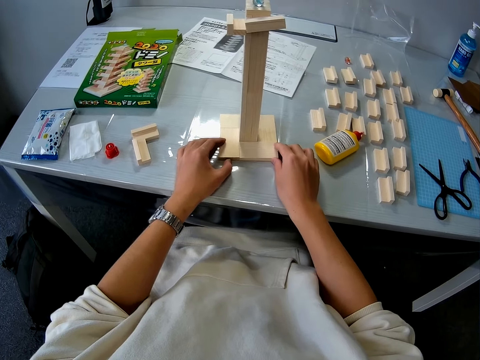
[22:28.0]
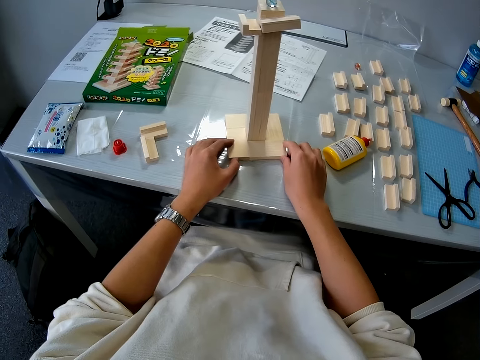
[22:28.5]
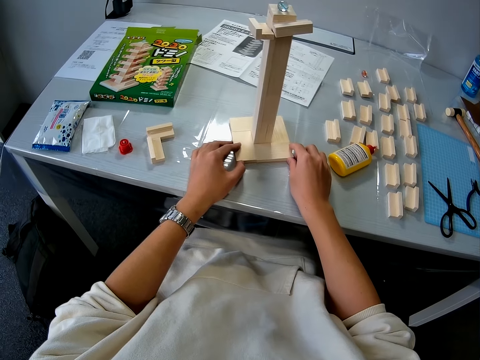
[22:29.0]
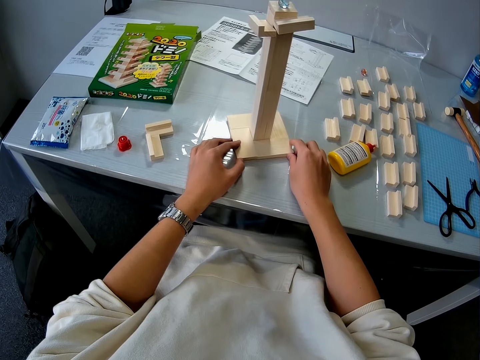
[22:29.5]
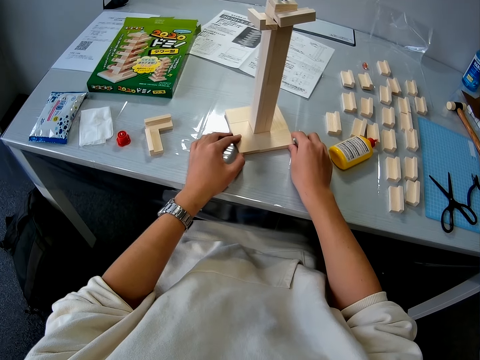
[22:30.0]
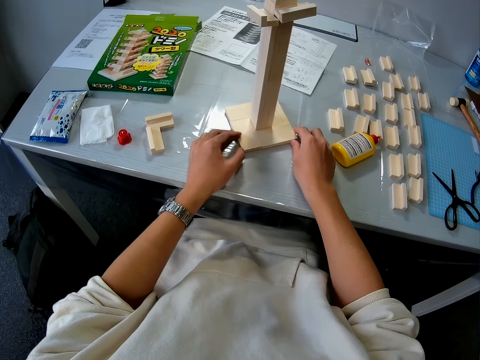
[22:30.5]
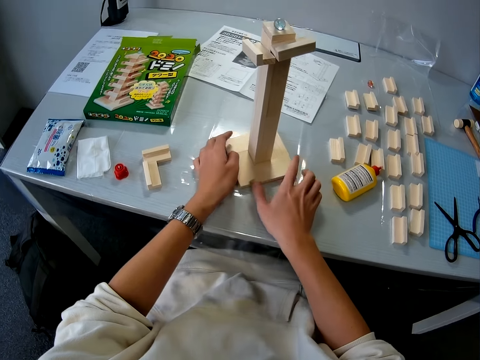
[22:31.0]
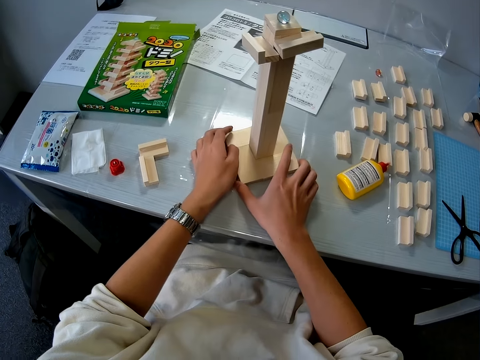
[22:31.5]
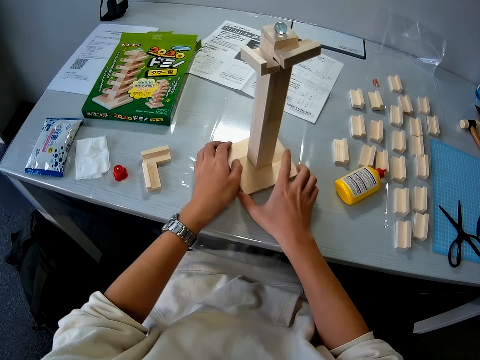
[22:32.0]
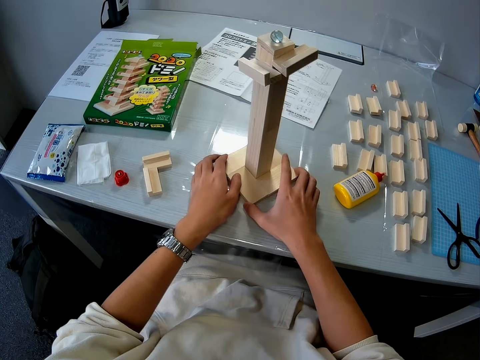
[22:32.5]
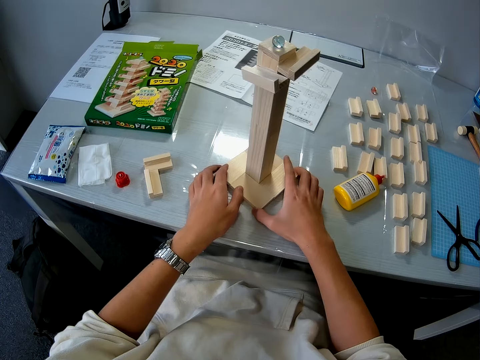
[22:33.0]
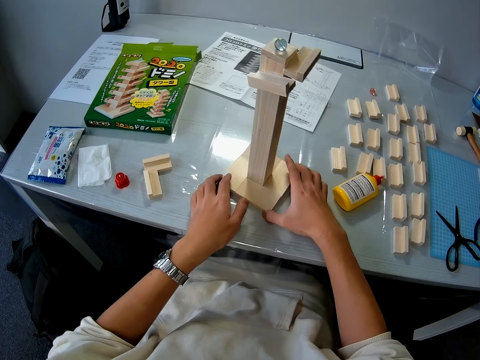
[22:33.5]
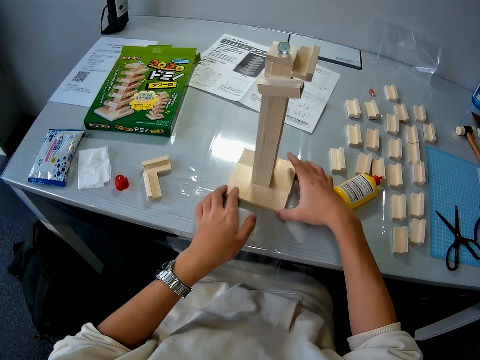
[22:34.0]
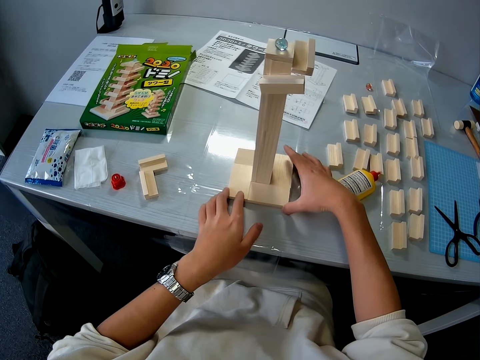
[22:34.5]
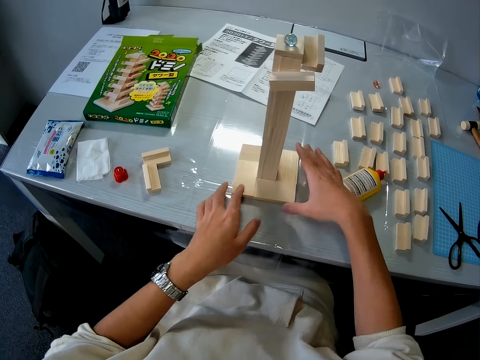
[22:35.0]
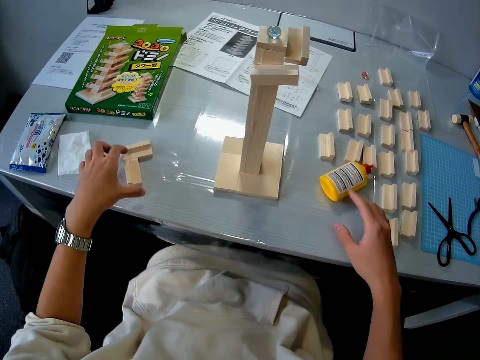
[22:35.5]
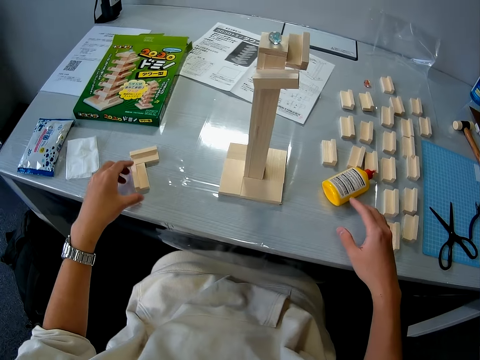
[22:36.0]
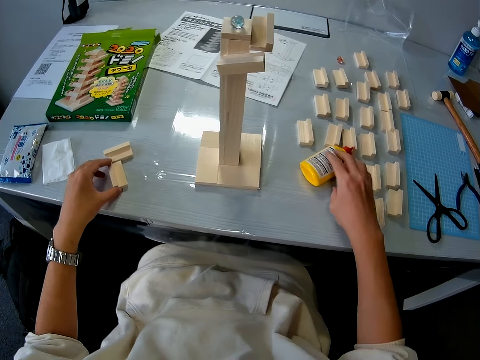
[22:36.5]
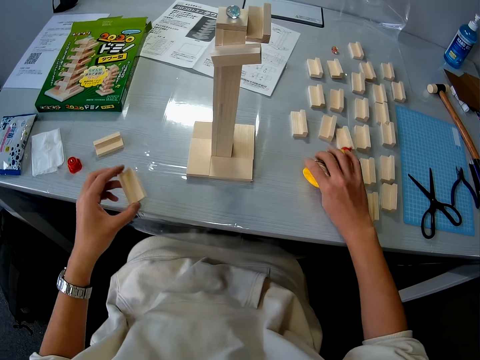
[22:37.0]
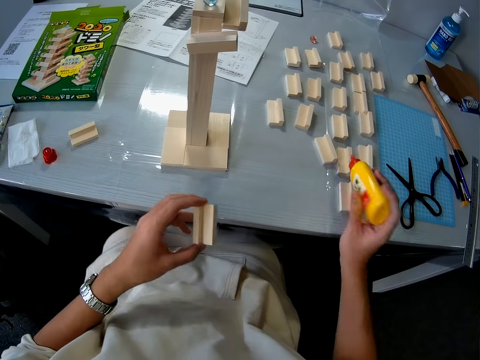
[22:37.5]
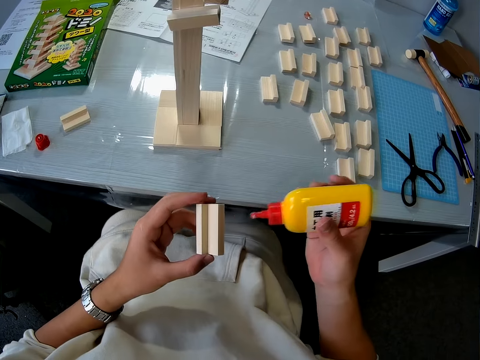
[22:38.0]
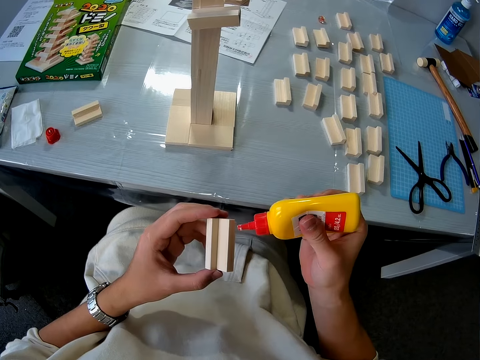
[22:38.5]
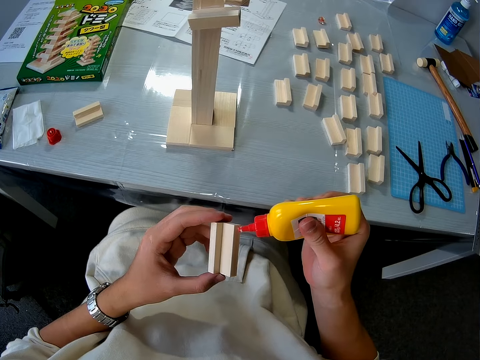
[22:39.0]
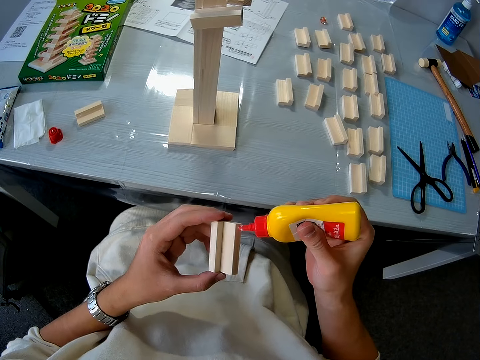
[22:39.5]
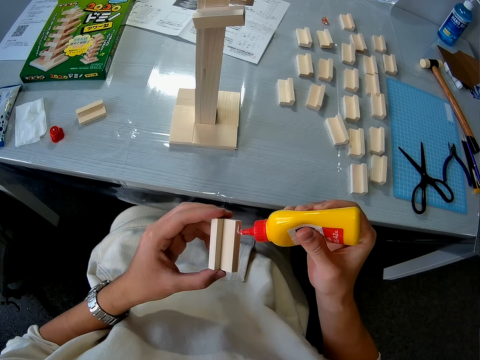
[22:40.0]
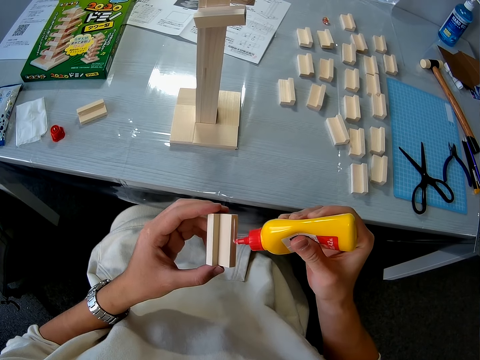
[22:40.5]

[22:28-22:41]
The camera wearer turns the Jenga stand. He picks up another small wood from the table with his left hand. He picks up the glue bottle with his right hand from the table. He applies the glue on his right hand to the small wood on his left hand.

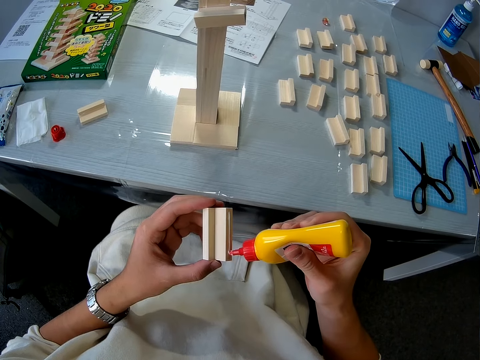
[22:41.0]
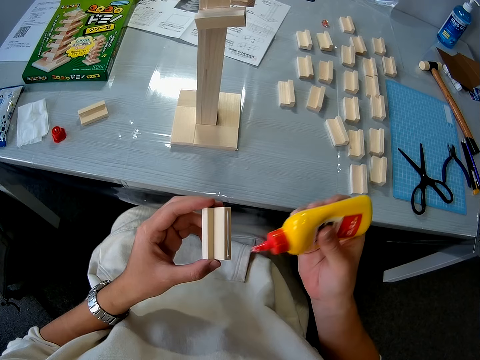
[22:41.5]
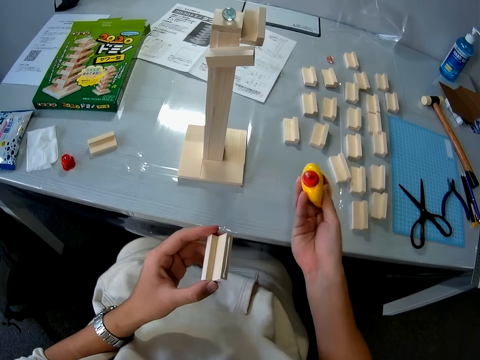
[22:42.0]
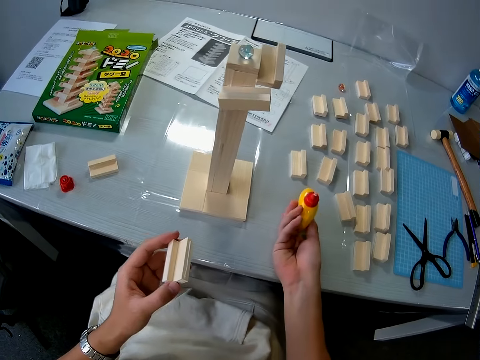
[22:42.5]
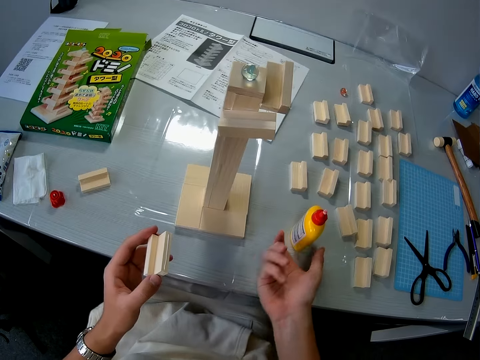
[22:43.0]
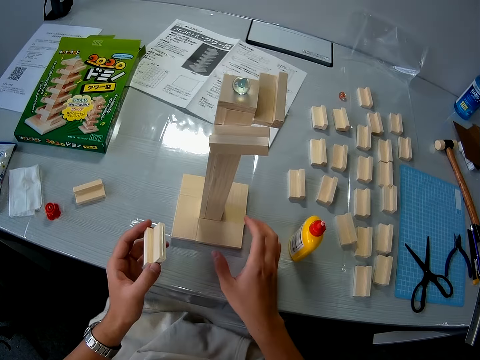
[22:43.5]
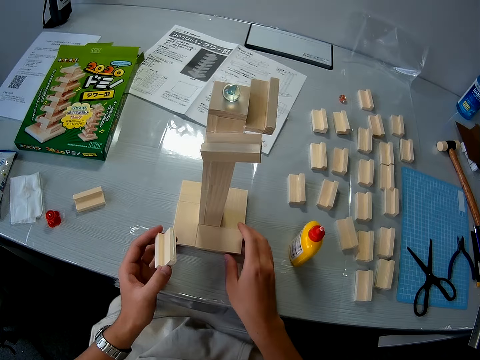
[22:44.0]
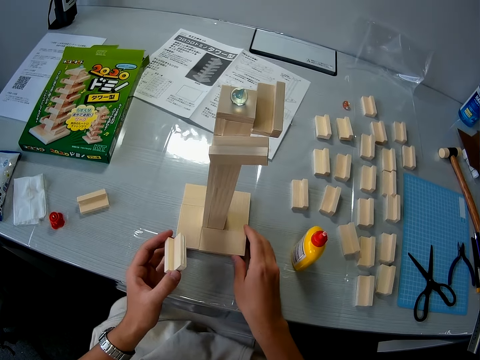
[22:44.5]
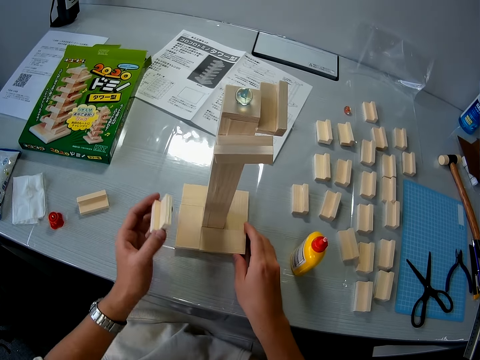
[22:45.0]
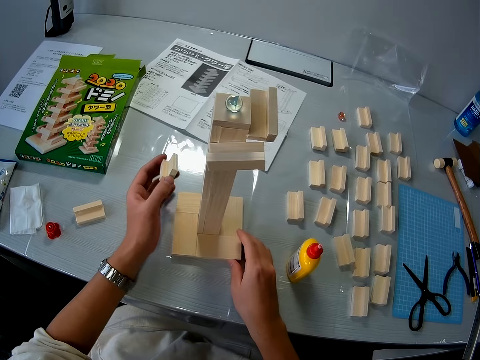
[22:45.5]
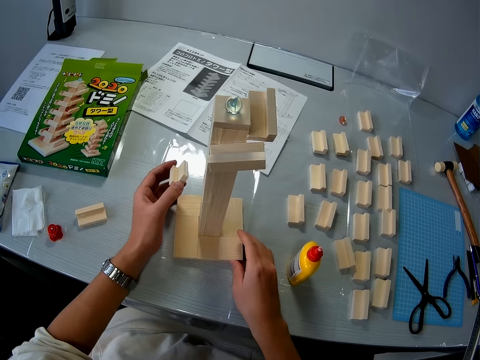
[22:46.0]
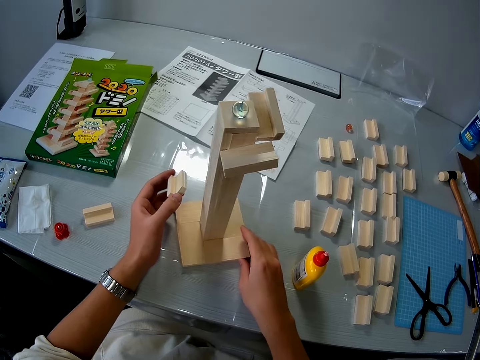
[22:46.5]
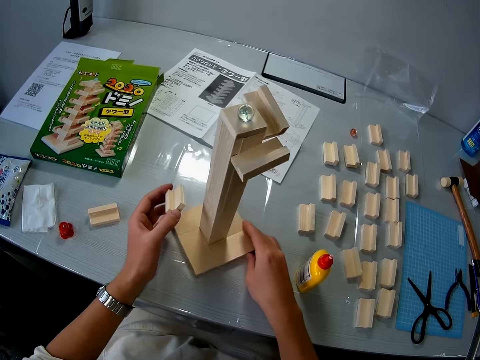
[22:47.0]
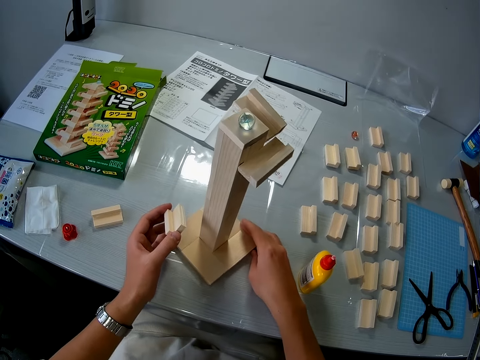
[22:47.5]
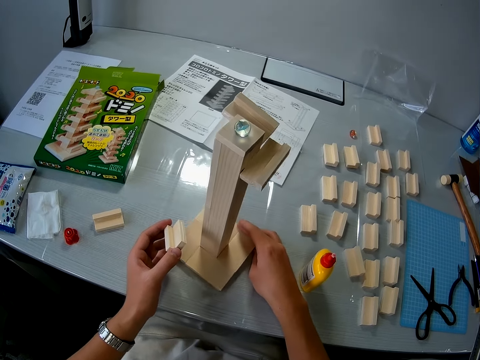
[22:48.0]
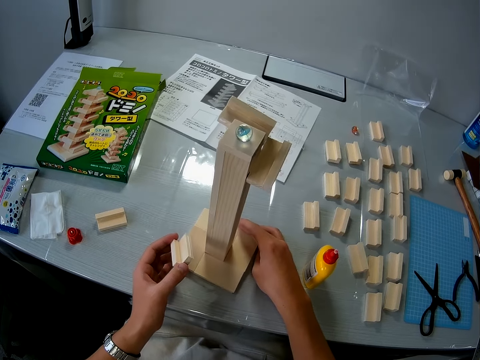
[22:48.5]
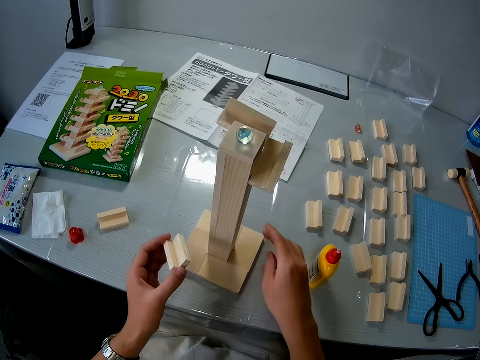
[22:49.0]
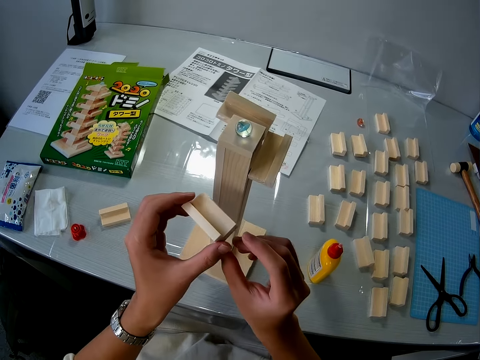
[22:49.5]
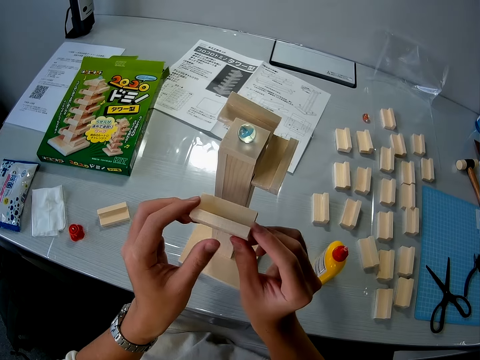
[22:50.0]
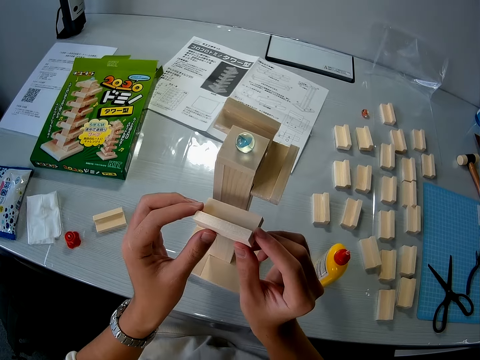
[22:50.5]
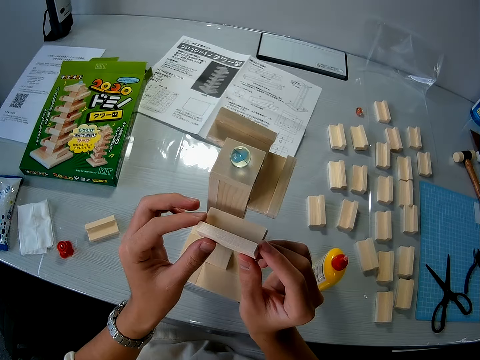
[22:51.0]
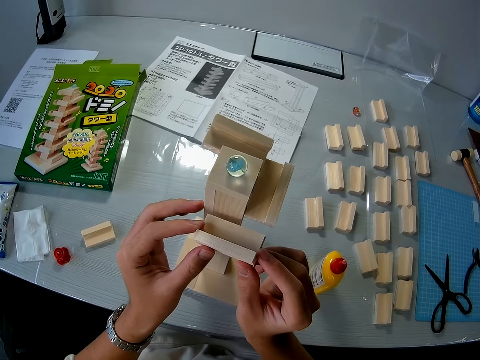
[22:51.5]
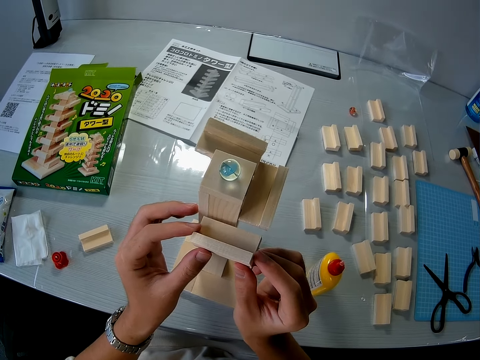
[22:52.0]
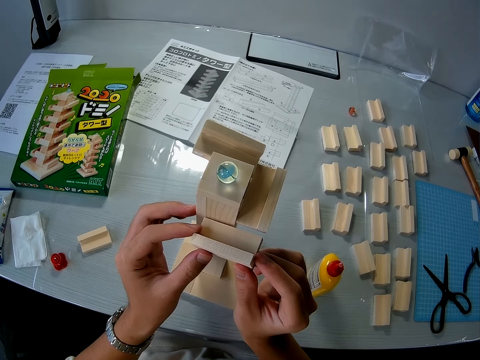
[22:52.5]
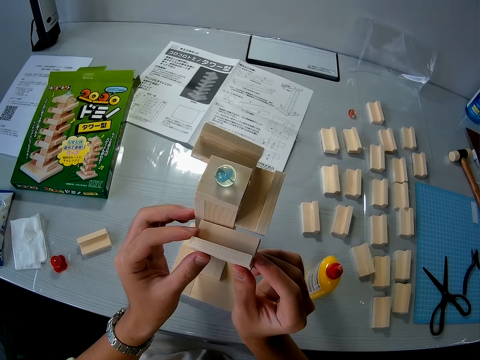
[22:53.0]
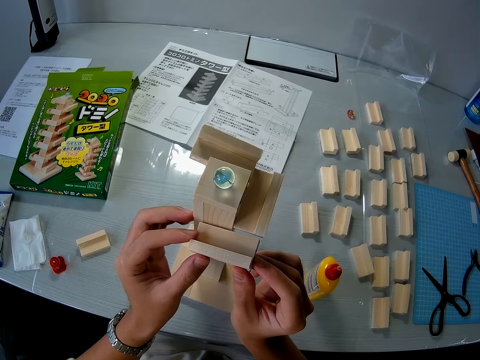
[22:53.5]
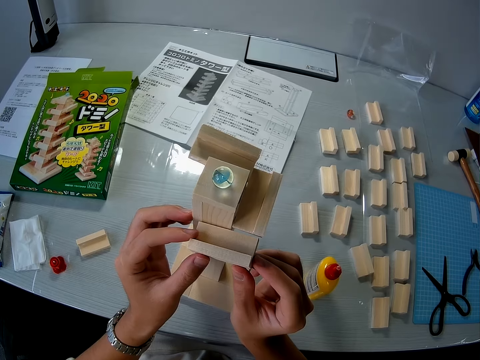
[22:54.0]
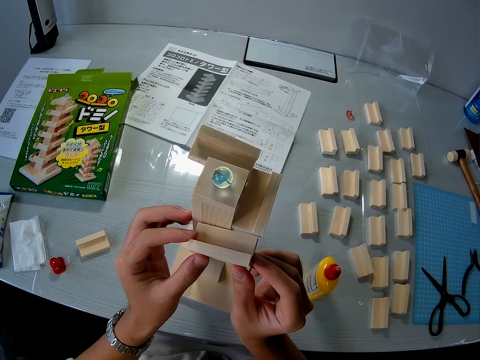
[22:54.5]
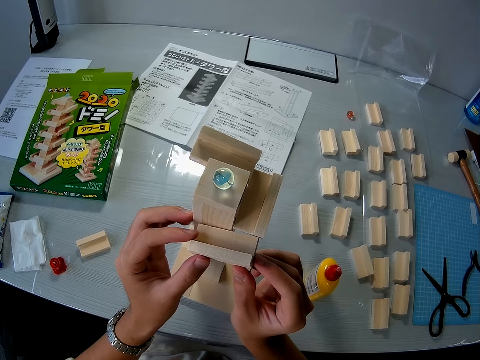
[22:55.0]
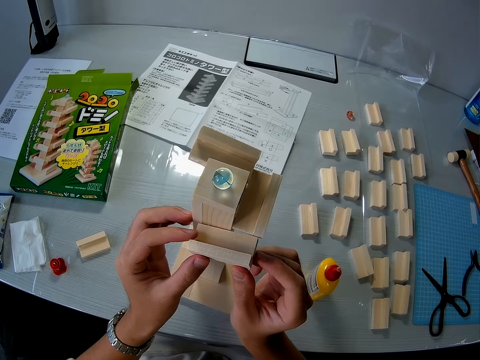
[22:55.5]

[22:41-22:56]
The camera wearer puts the glue bottle on the table. They turn the tall wood with both hands. They turn the Amaze-N-Marbles on the table. They move the wood towards the Amaze-N-Marbles and attach the wooden piece to the wooden mechanical model with both hands.
